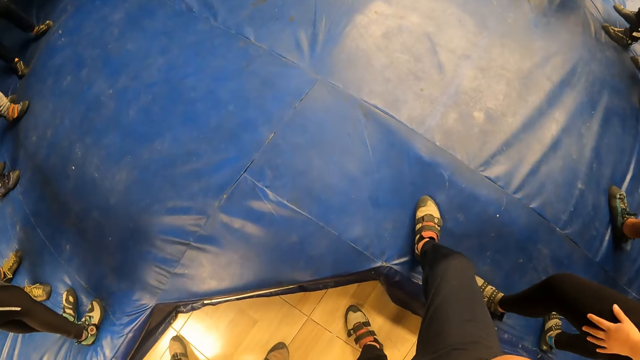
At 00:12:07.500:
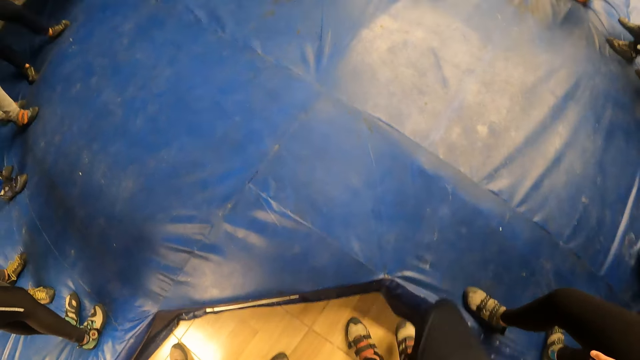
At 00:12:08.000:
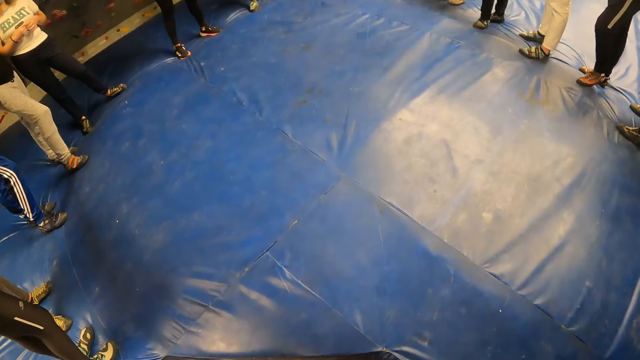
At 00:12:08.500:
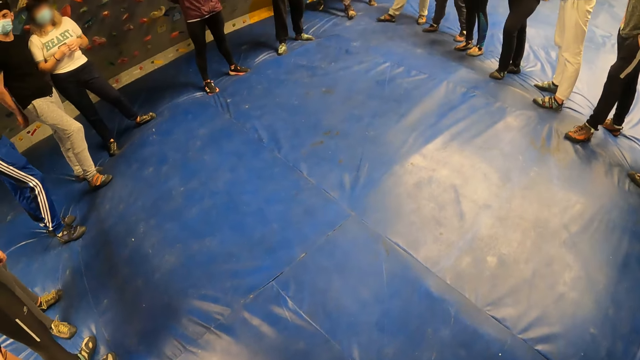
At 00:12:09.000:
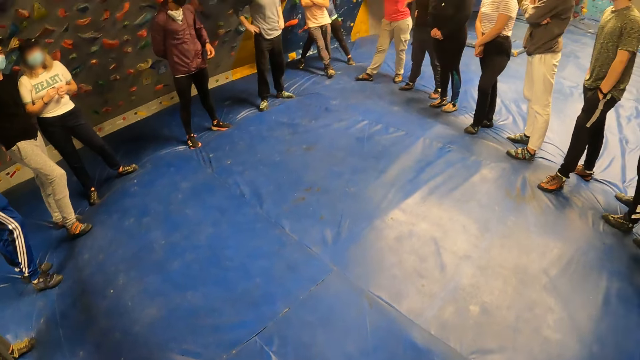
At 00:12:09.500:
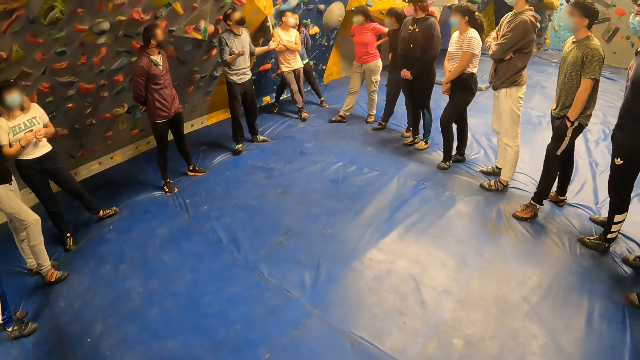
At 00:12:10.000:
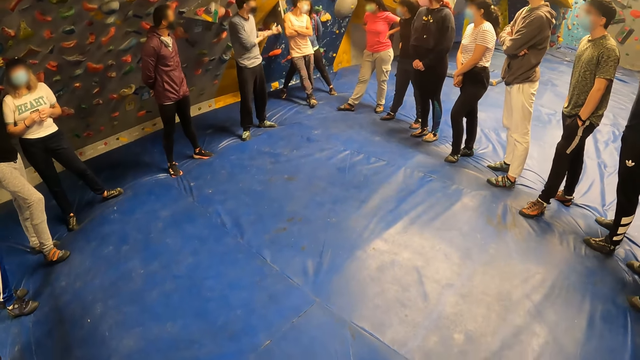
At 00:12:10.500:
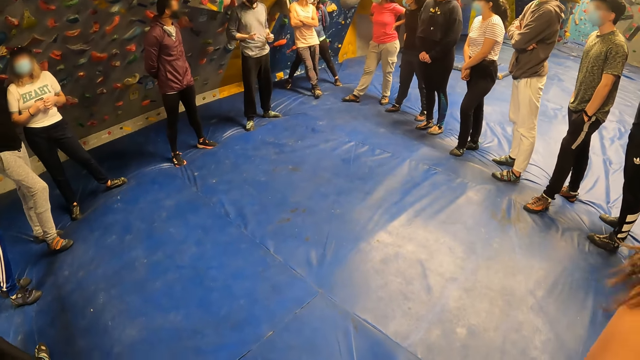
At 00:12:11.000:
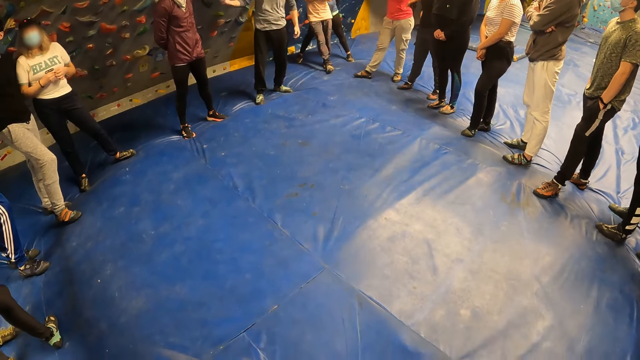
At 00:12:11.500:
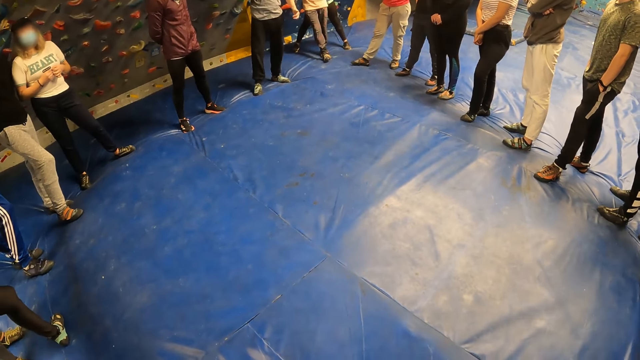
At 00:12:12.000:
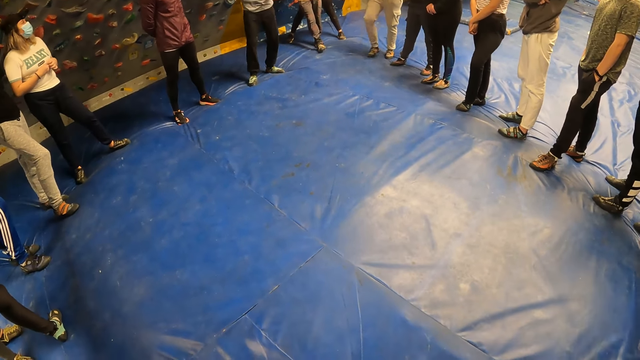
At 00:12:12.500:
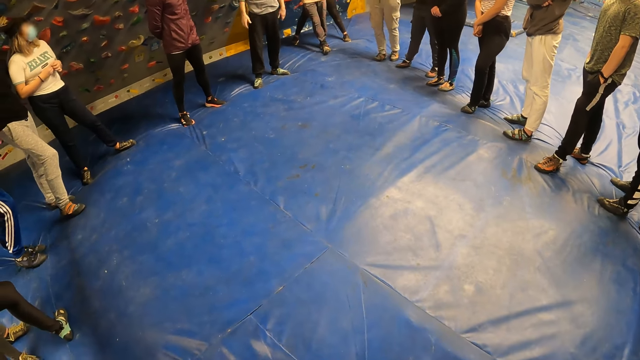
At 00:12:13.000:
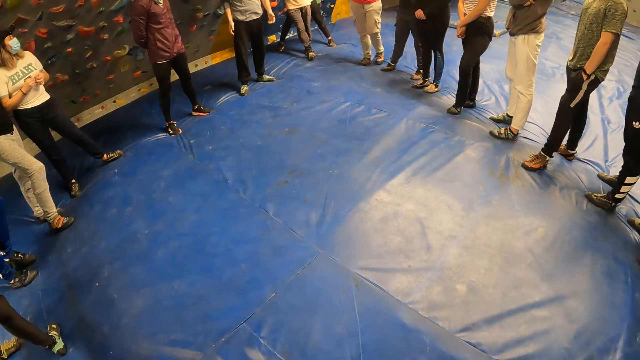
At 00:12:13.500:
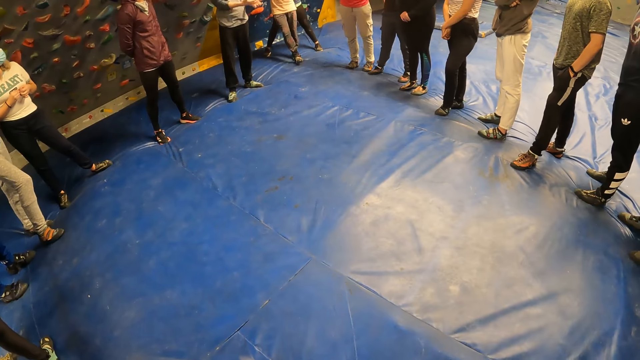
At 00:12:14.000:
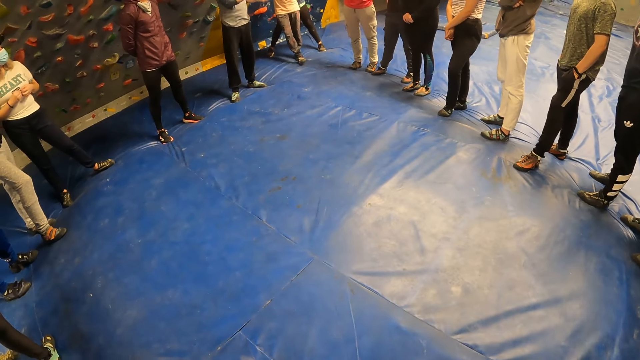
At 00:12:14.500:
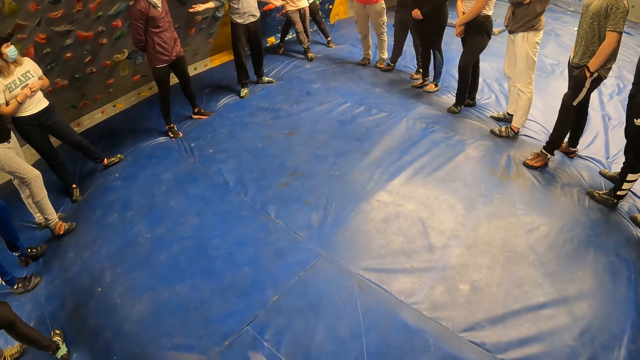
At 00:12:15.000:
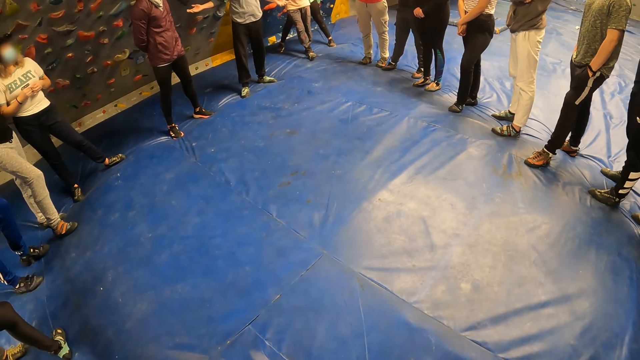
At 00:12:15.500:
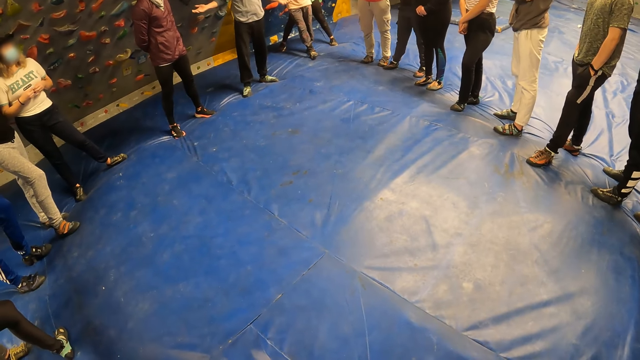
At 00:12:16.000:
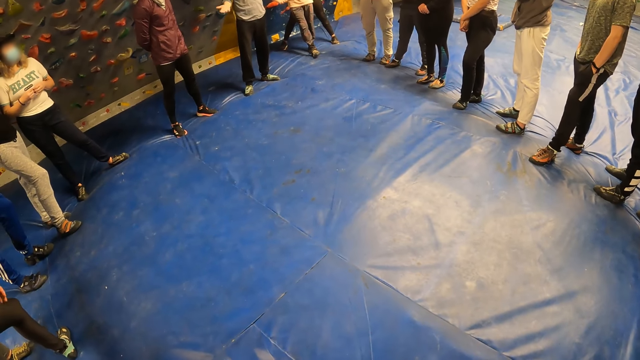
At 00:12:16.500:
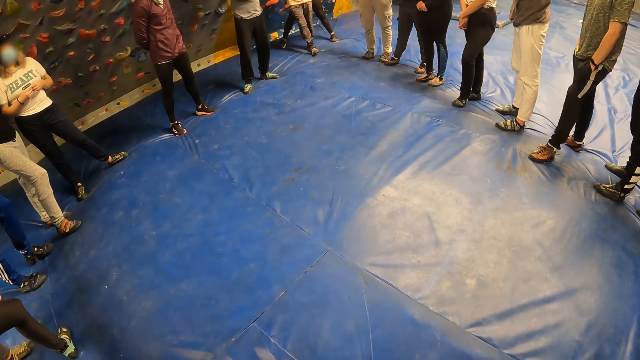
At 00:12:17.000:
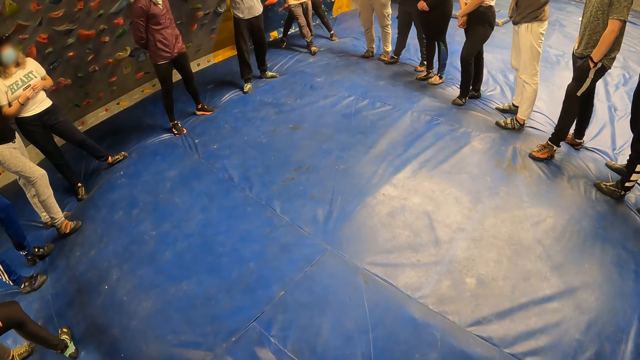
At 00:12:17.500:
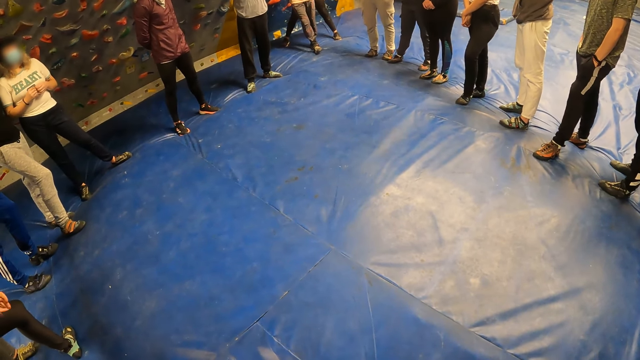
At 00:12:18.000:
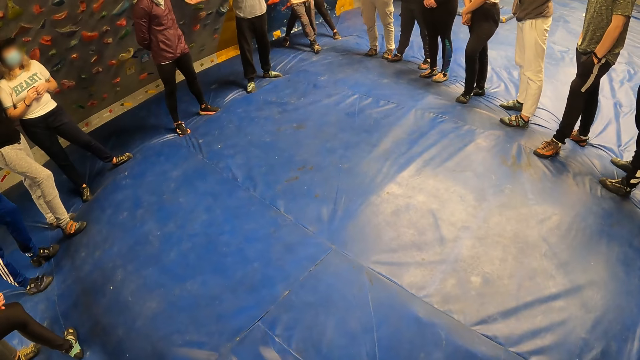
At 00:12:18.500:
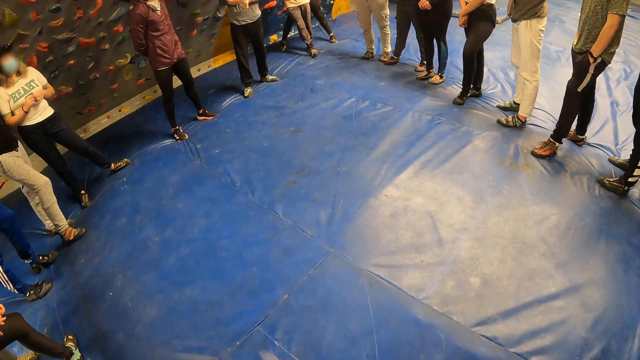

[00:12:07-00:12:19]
The man demonstrates to a group of people with both hands.

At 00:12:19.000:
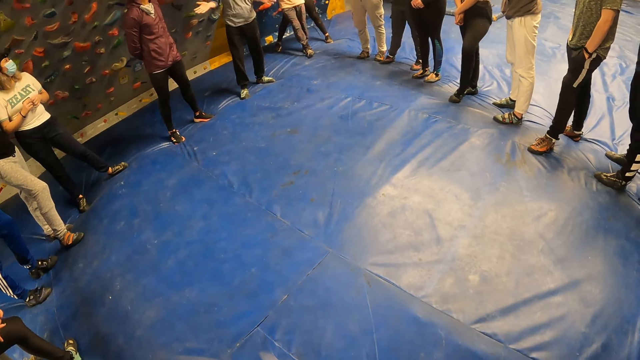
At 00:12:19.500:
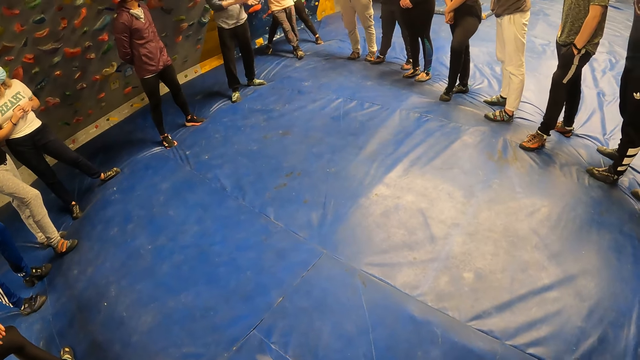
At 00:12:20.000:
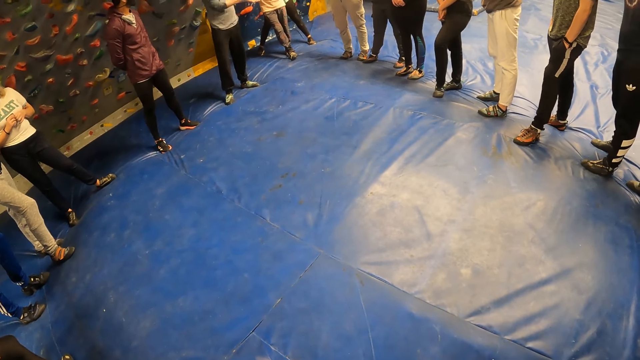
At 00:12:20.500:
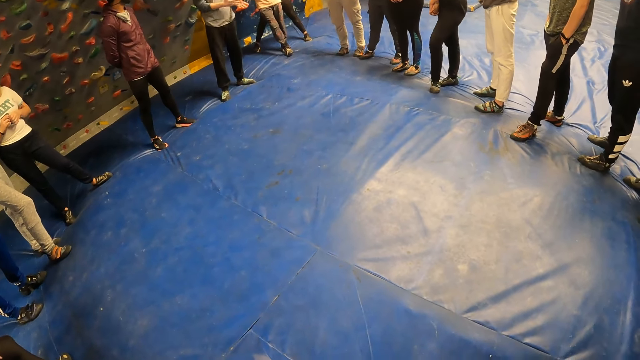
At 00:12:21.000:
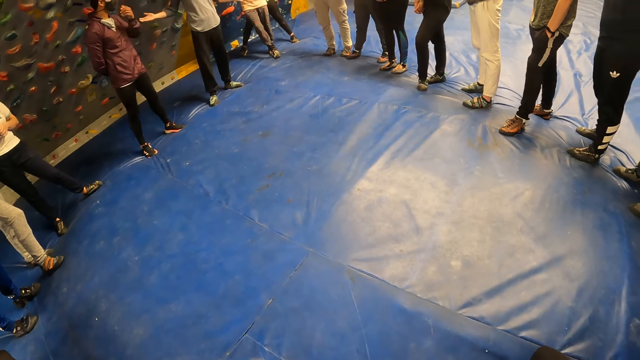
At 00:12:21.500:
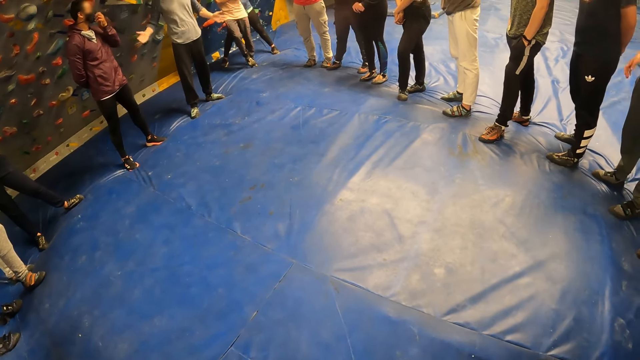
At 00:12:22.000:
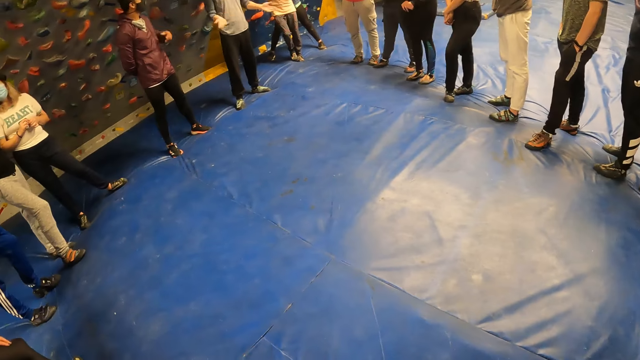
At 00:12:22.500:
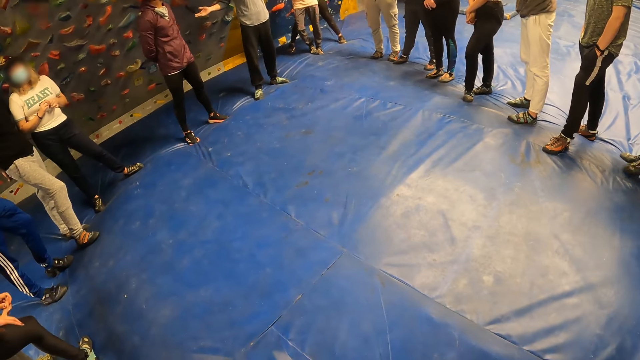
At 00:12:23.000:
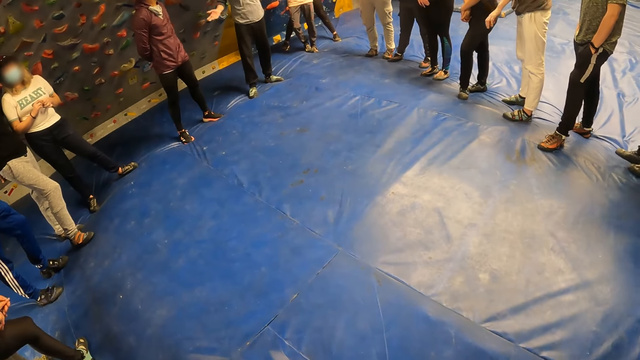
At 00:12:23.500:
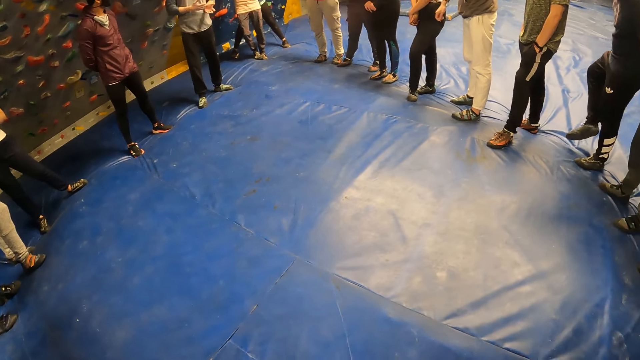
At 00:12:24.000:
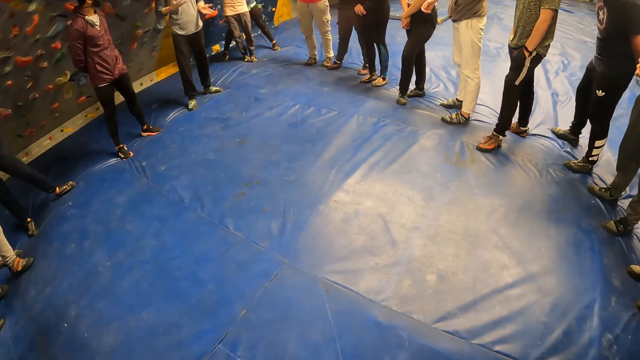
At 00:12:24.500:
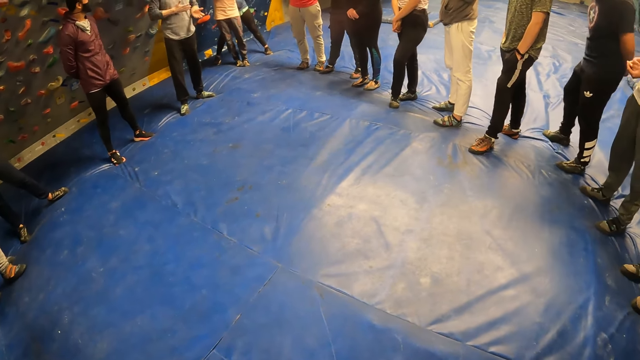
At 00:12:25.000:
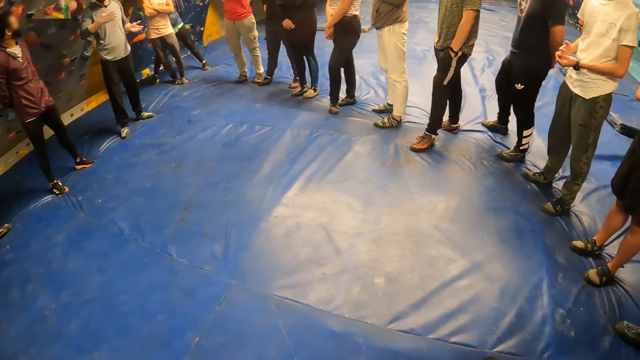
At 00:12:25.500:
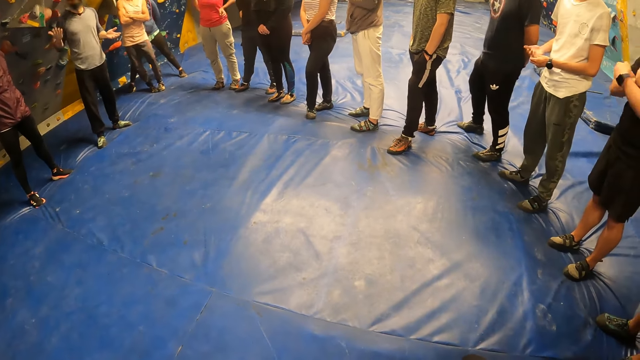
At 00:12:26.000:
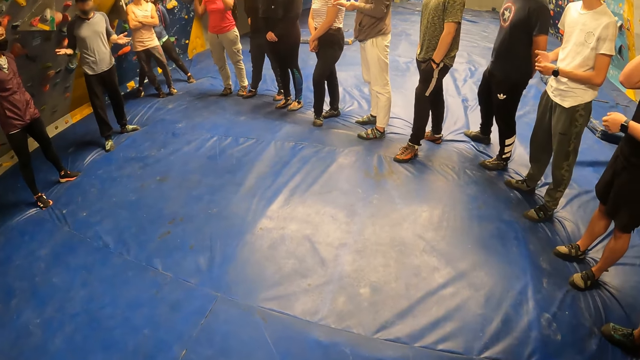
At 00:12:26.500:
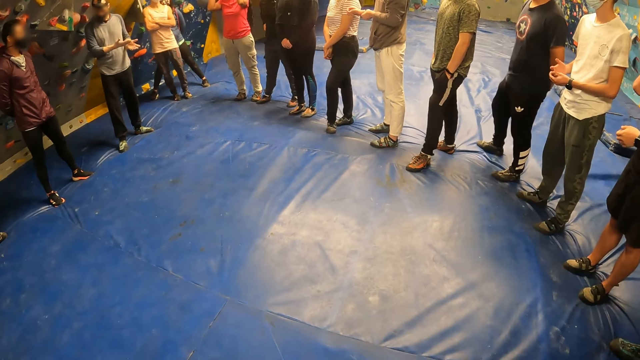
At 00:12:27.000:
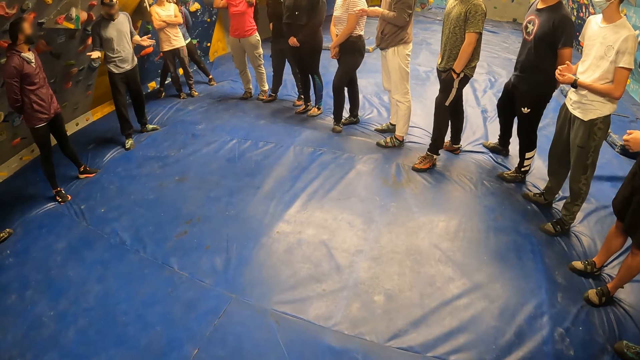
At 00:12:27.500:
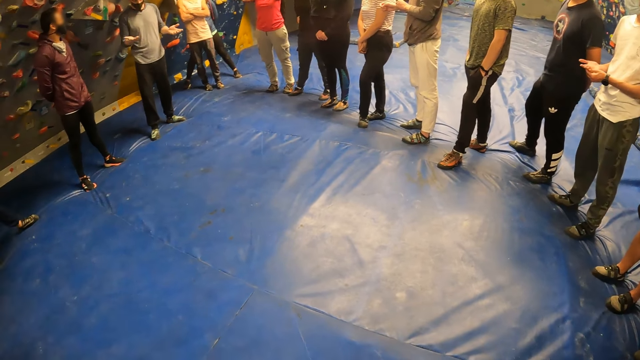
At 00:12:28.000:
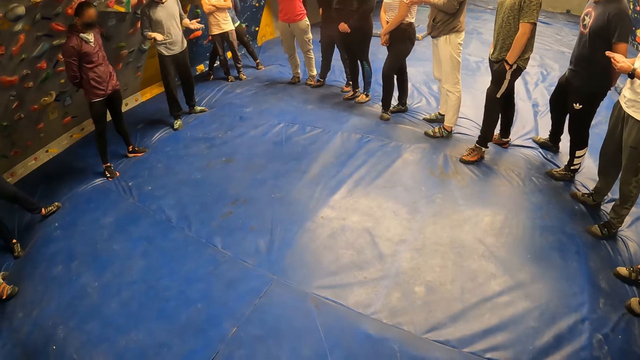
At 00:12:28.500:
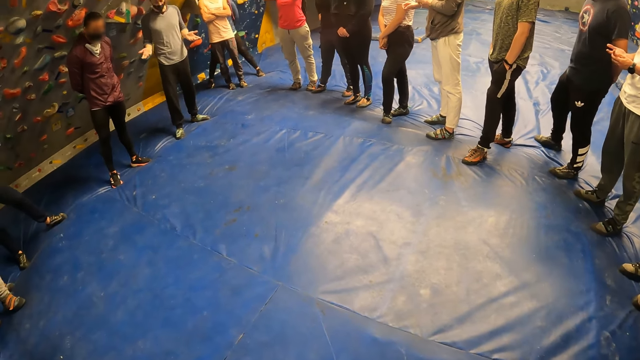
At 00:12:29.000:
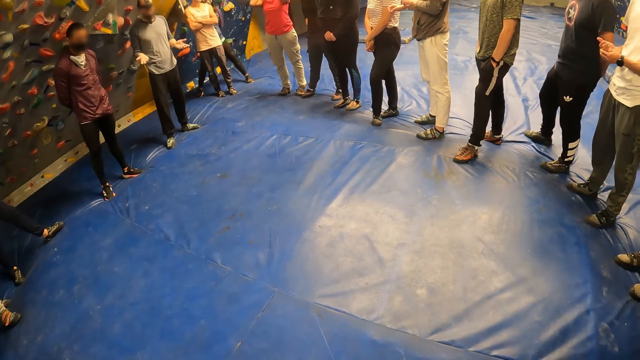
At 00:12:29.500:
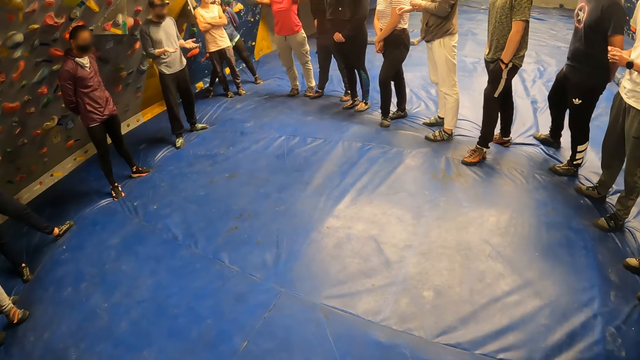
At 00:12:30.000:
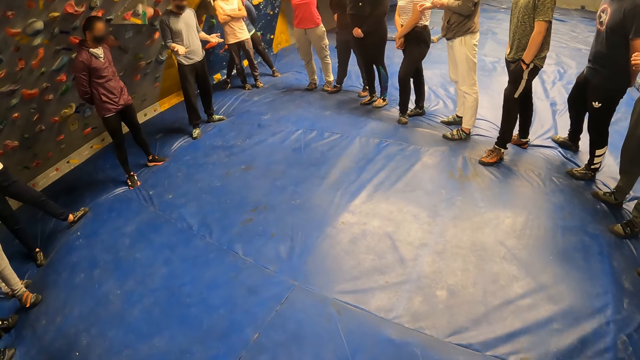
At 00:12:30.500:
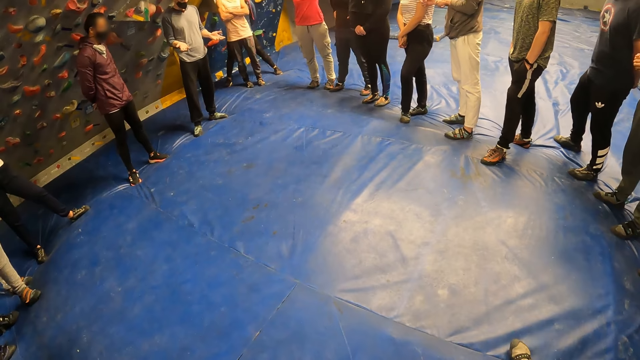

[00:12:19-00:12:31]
A man touches his nose mask with his left hand. The man removes his left hand from his nose mask.
